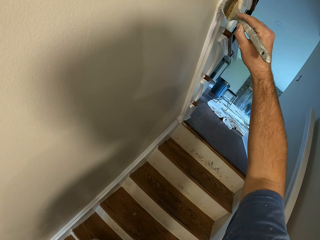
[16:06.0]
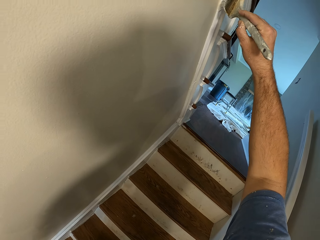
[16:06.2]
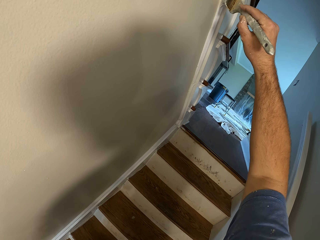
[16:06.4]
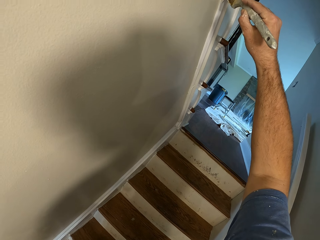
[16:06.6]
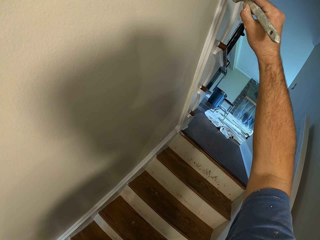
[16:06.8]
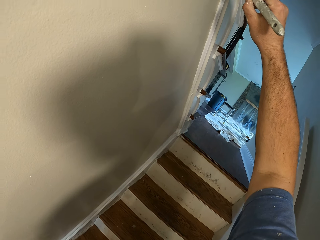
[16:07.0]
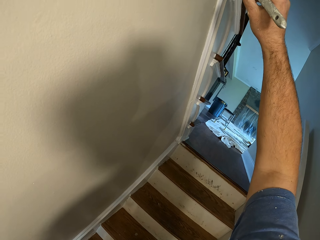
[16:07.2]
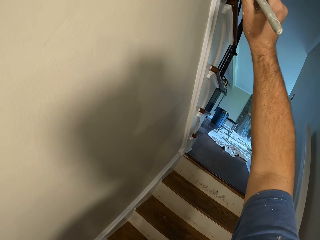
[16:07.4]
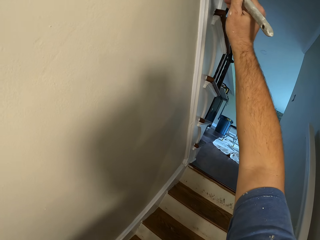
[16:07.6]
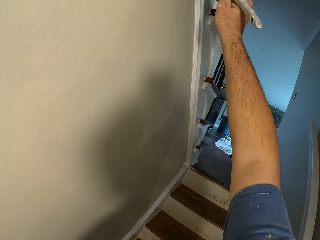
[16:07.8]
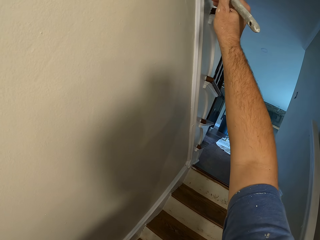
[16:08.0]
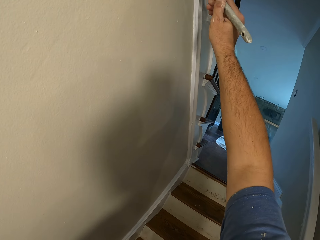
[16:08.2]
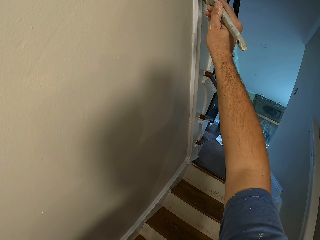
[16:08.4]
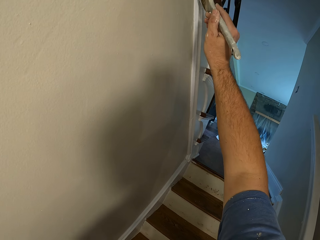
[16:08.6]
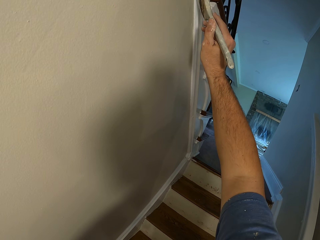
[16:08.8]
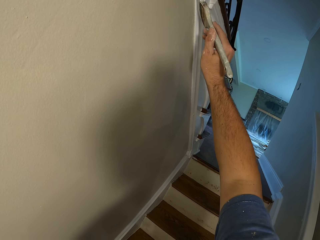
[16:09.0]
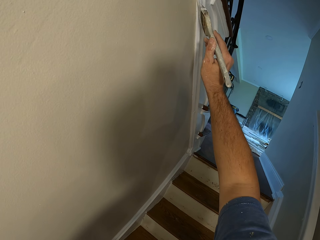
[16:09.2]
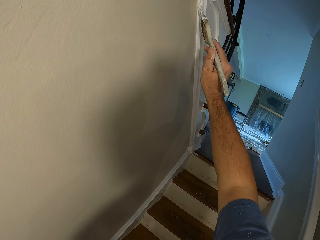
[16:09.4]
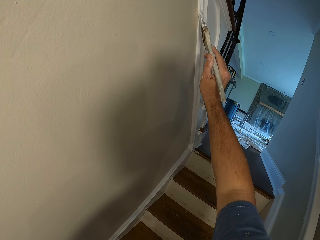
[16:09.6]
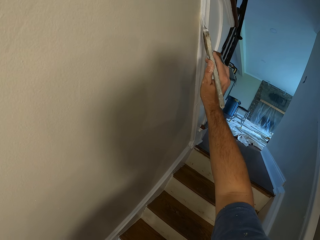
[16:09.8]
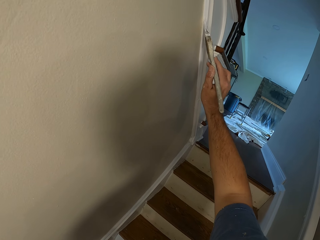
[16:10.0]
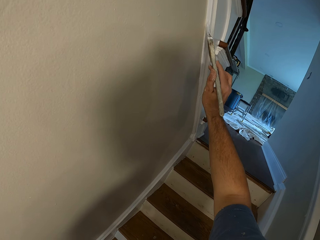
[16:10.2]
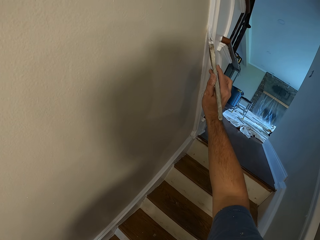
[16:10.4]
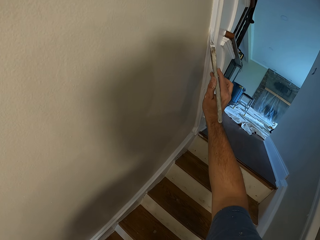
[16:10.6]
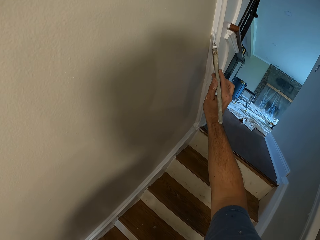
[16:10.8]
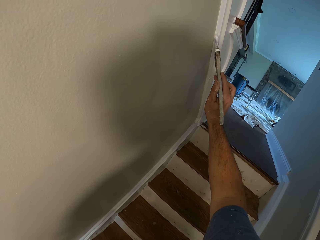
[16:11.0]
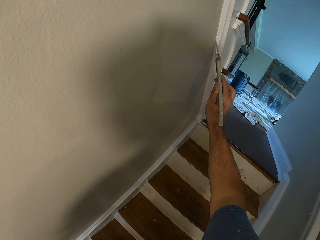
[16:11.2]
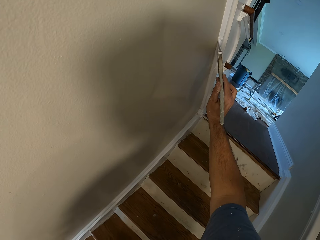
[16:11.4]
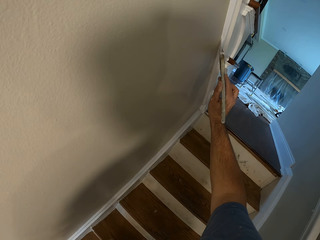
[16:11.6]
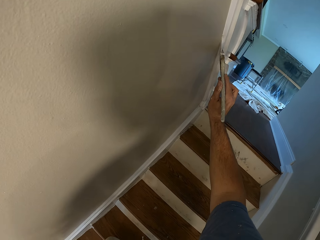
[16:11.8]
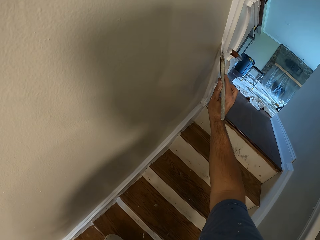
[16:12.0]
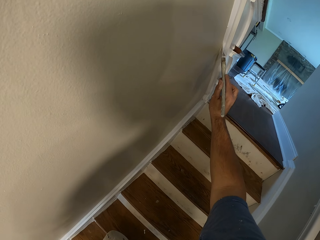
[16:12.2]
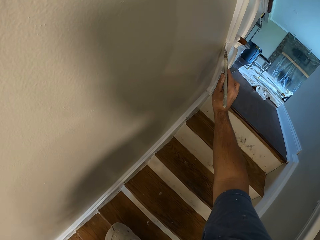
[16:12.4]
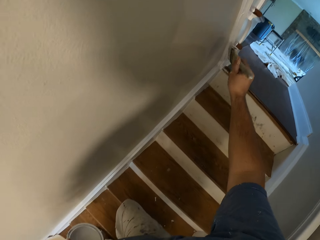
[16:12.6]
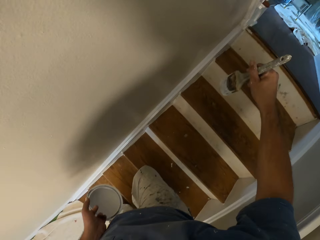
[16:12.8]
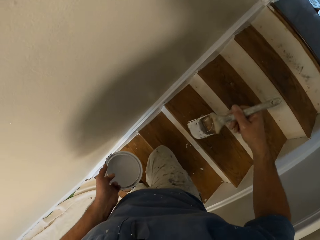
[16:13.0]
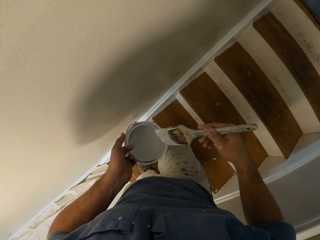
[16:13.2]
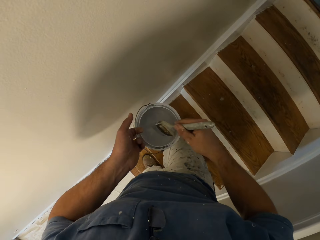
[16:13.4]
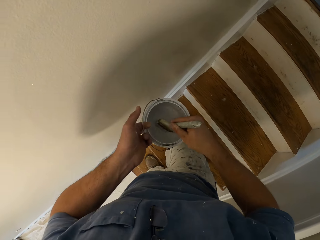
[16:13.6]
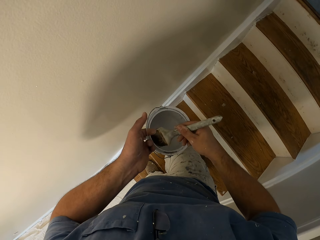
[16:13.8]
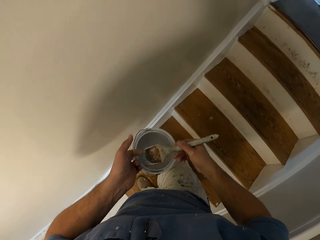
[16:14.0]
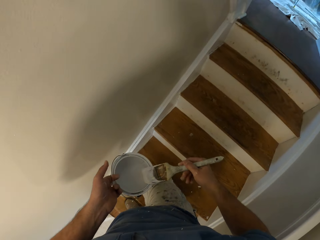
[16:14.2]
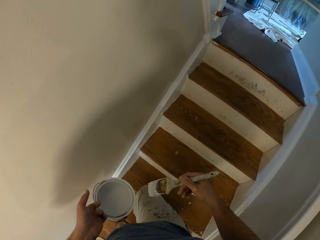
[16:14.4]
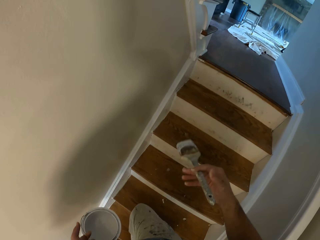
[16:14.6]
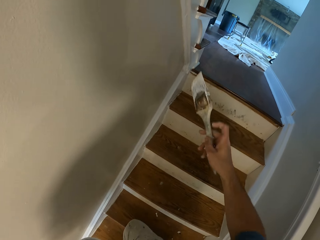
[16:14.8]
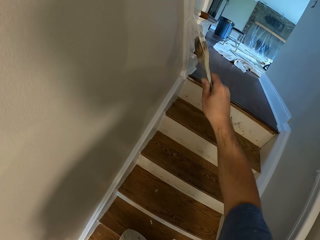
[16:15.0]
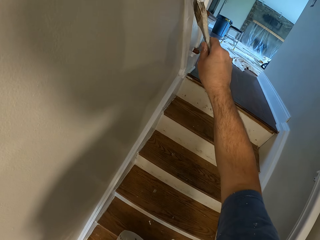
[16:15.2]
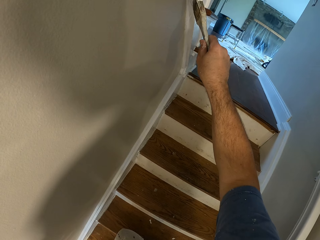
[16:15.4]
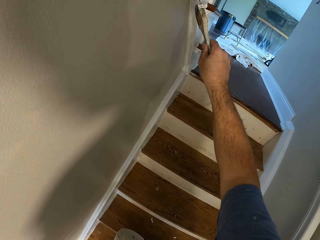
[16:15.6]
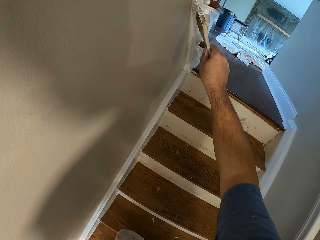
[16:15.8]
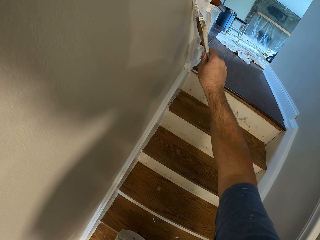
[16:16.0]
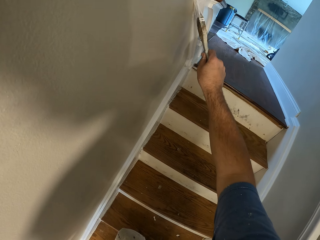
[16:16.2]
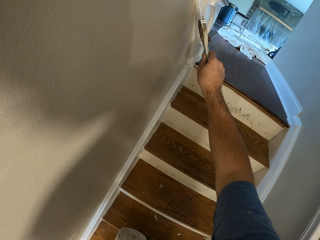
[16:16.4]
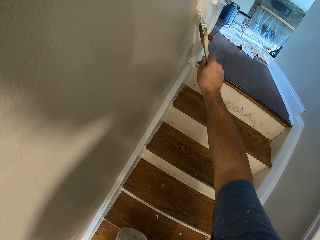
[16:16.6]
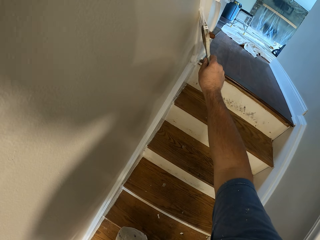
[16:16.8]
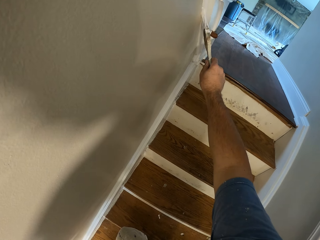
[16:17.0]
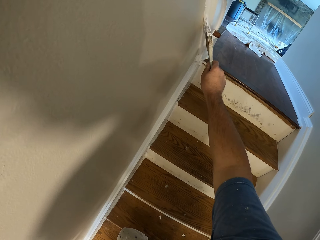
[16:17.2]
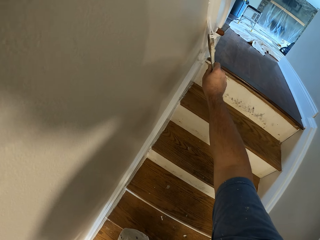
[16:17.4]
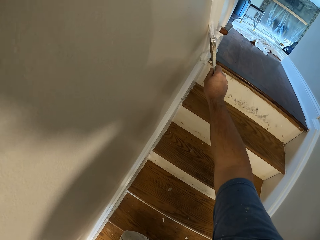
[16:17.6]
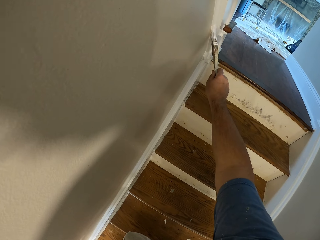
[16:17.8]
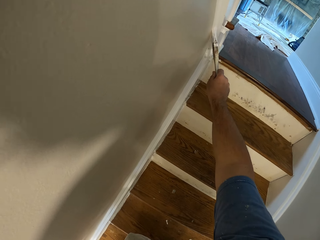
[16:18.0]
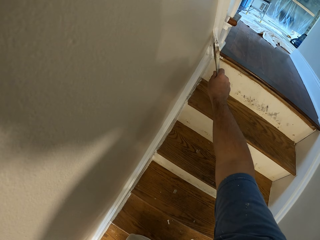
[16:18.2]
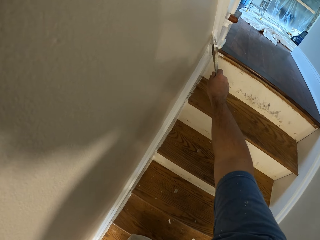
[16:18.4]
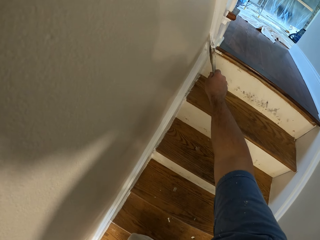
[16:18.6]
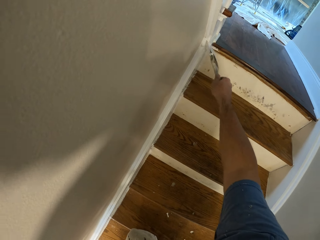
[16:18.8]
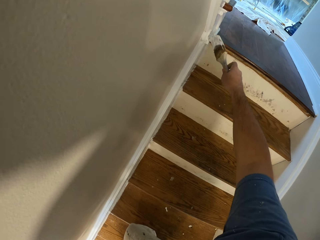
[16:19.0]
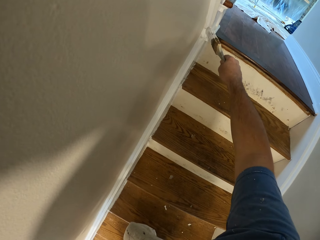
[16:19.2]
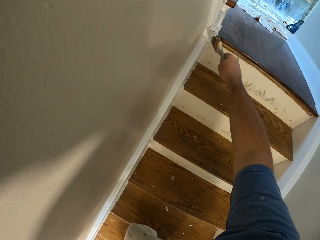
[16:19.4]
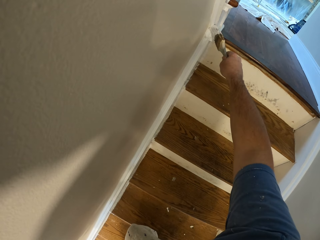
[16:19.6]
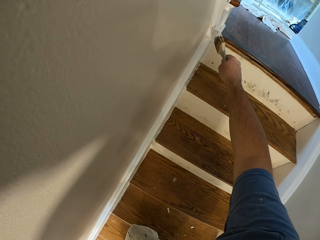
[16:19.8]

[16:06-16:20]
The camera wearer dips the paint brush into the paint bucket. They paint the stairs stringer in the house.

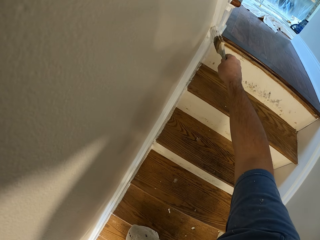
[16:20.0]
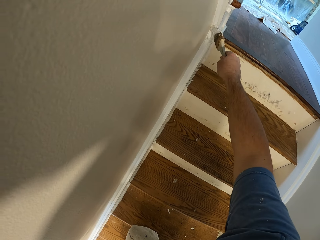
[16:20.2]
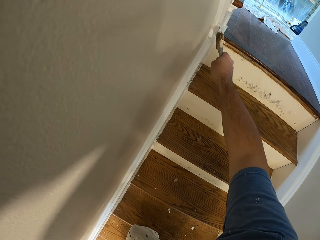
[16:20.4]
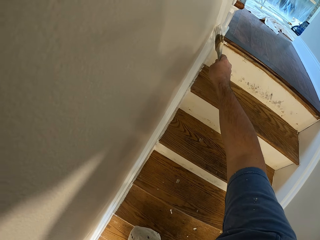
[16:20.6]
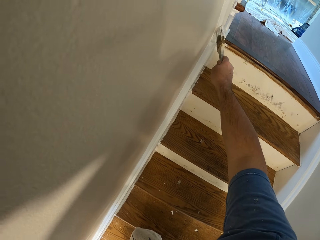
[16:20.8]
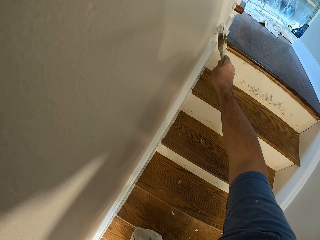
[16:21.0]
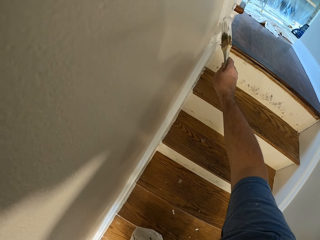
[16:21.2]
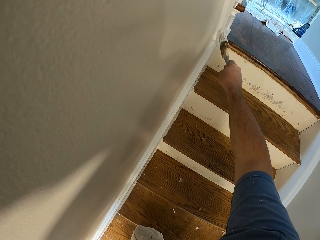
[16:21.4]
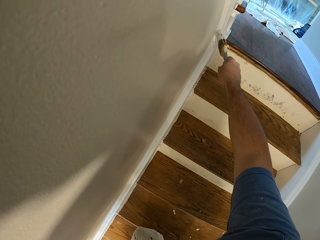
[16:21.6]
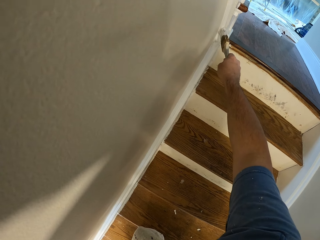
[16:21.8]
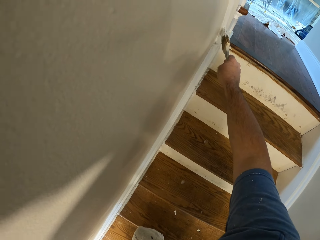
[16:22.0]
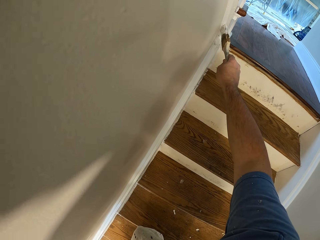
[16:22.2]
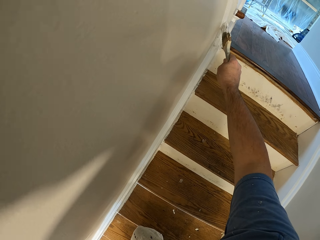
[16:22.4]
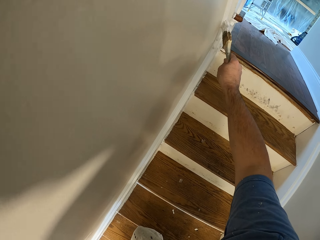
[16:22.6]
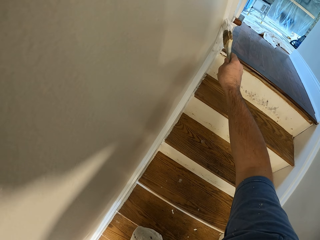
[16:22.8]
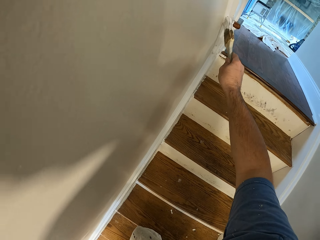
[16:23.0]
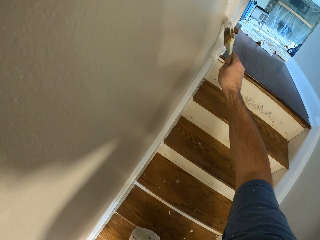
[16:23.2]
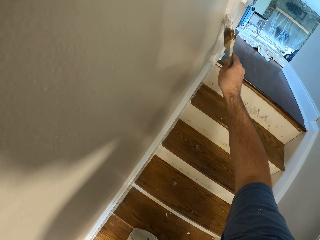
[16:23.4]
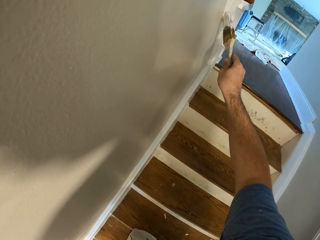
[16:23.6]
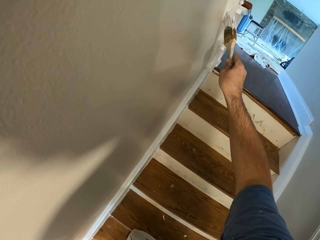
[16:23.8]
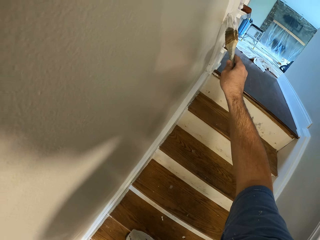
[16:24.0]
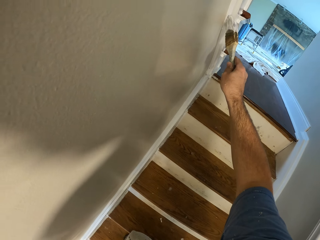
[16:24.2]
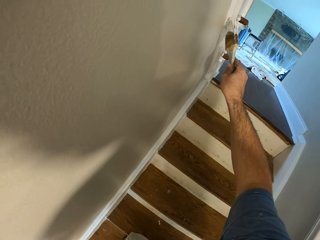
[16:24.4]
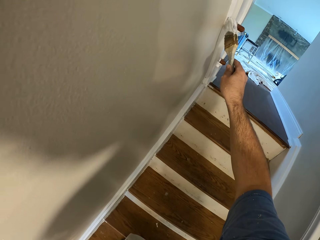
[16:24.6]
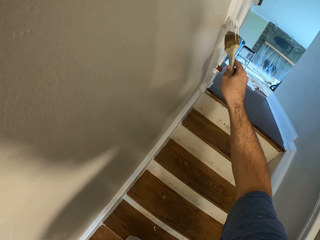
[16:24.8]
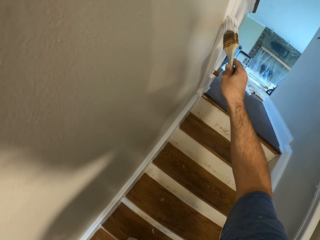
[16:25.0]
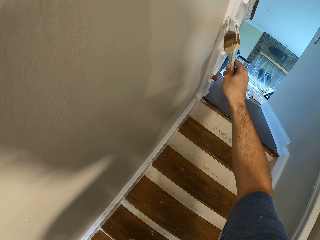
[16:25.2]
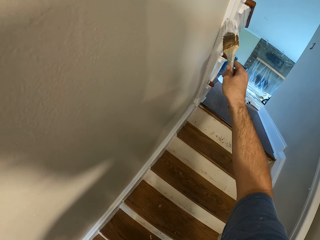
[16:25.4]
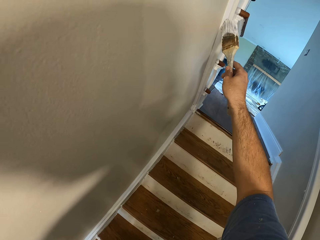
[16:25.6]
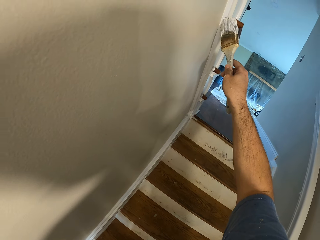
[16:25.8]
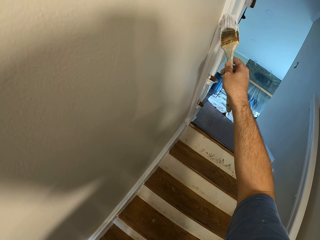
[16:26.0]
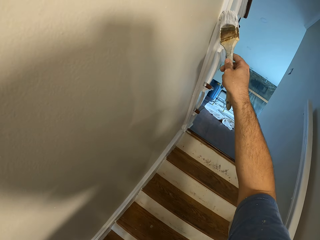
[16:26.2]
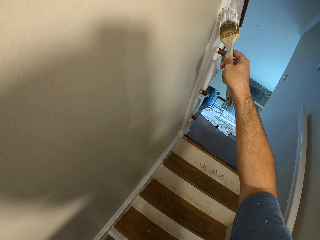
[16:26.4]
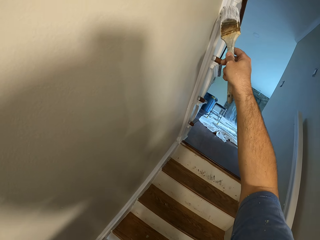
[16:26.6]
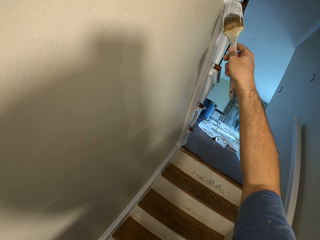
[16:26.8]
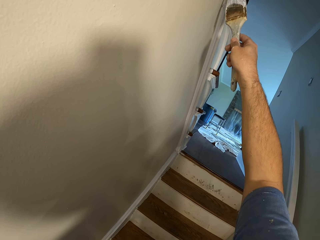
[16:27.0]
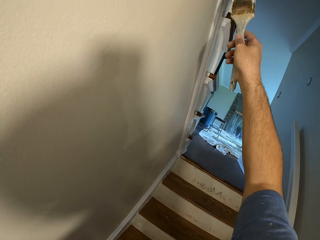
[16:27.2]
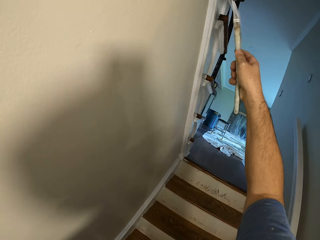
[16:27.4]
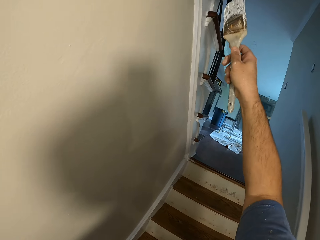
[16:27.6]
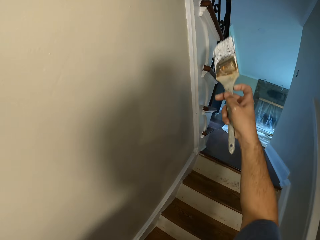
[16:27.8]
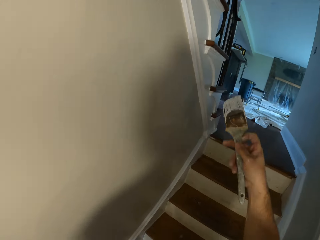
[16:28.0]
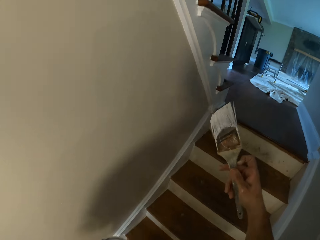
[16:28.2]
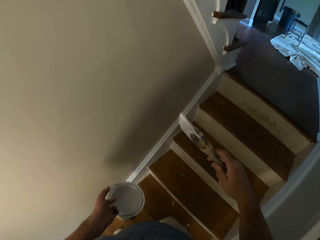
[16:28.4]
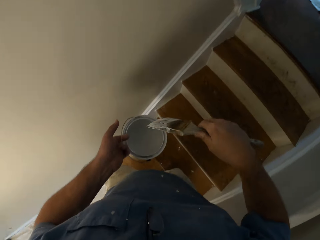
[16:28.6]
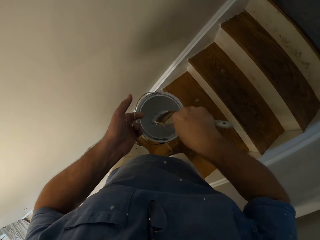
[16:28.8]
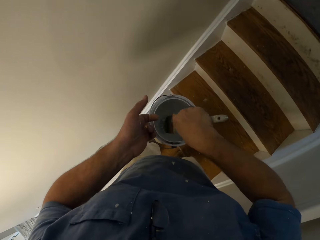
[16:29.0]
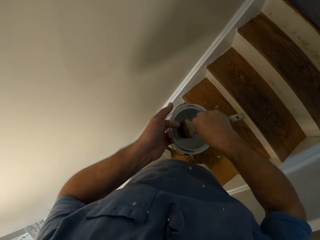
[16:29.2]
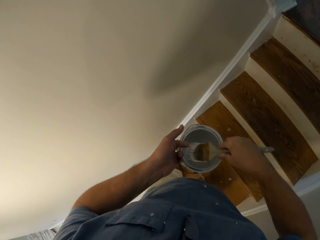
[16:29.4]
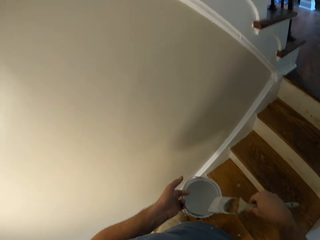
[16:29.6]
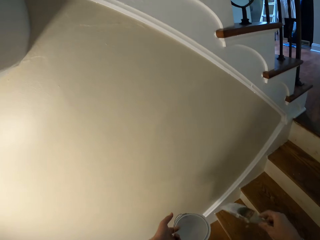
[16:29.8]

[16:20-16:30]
The camera wearer dips the paint brush into the paint bucket.
